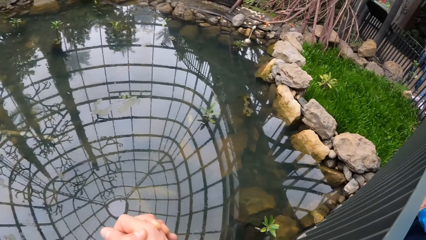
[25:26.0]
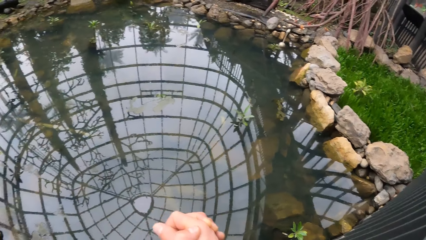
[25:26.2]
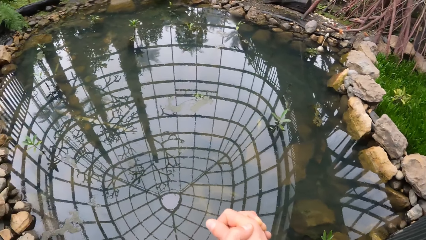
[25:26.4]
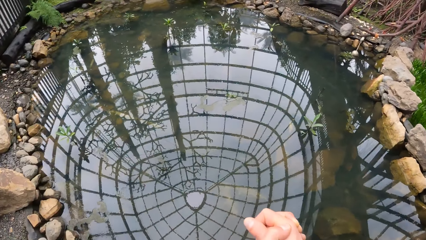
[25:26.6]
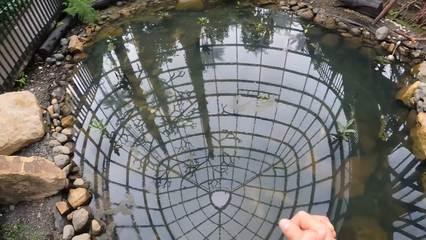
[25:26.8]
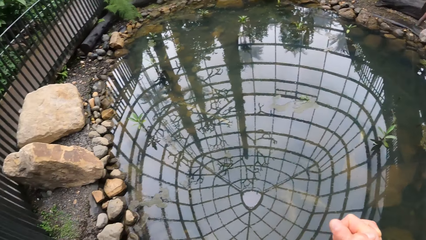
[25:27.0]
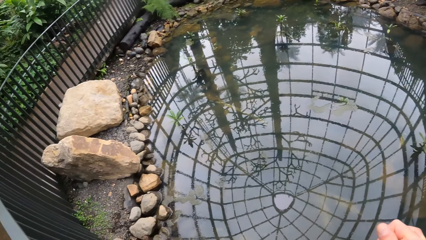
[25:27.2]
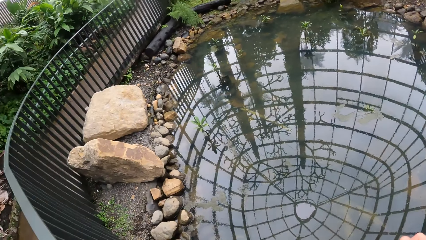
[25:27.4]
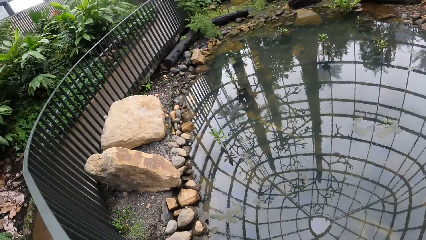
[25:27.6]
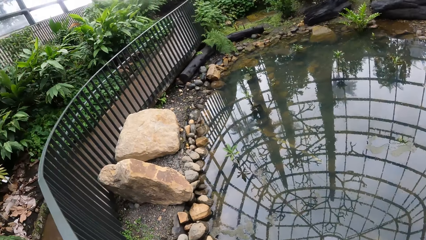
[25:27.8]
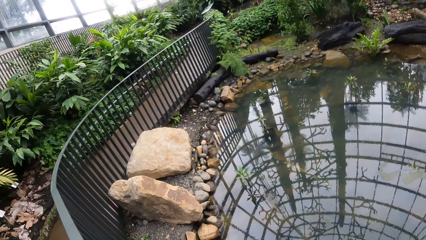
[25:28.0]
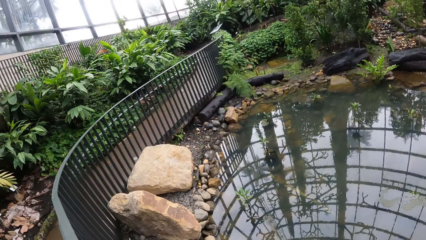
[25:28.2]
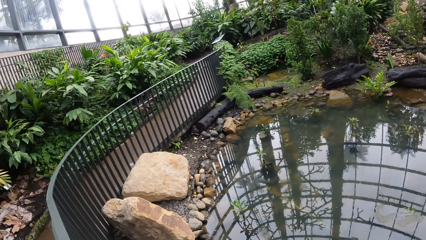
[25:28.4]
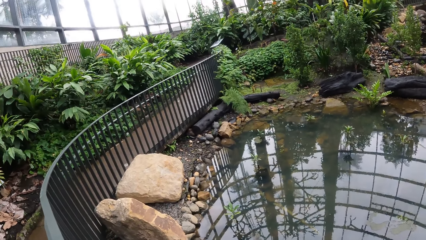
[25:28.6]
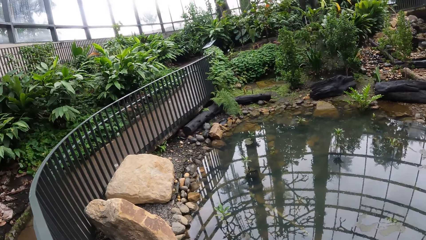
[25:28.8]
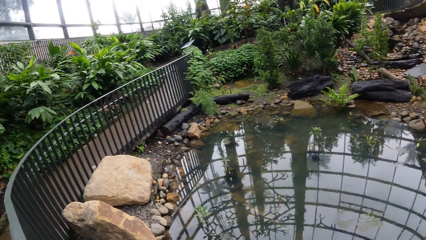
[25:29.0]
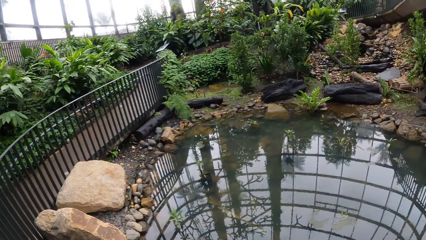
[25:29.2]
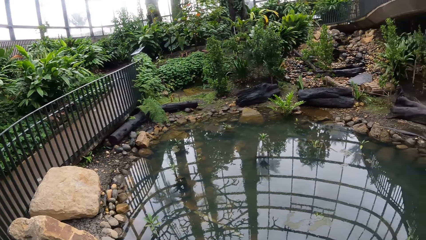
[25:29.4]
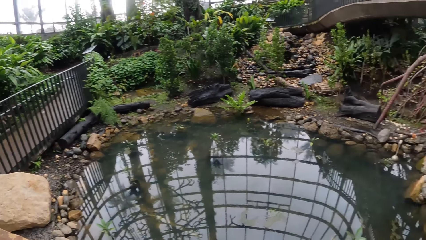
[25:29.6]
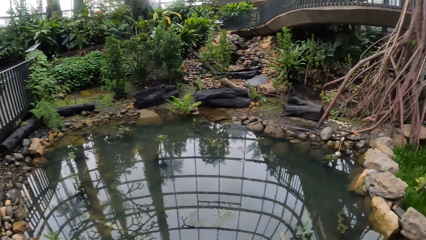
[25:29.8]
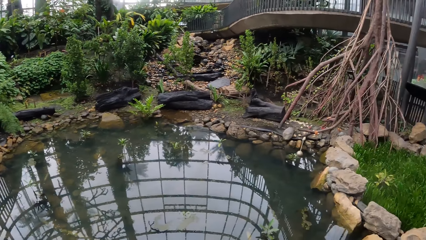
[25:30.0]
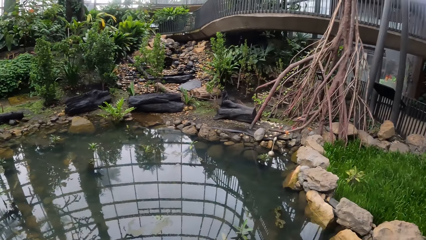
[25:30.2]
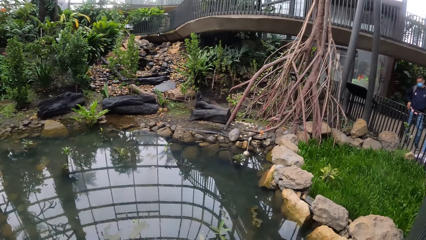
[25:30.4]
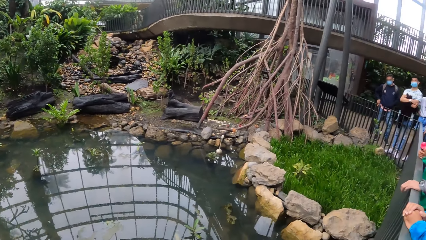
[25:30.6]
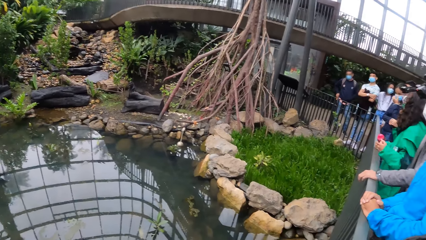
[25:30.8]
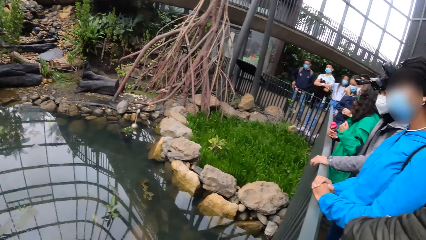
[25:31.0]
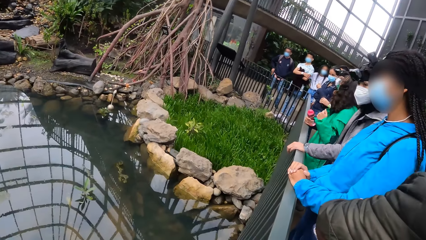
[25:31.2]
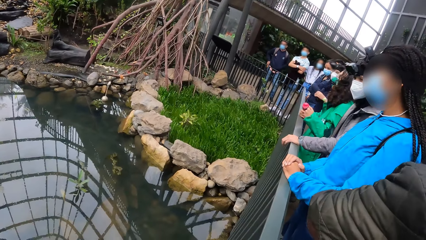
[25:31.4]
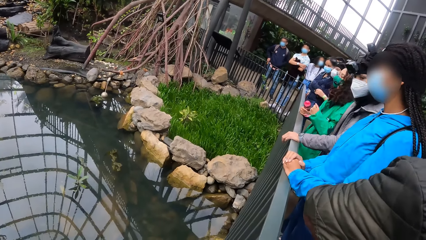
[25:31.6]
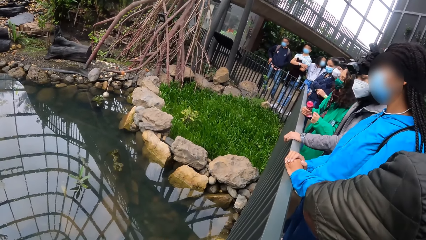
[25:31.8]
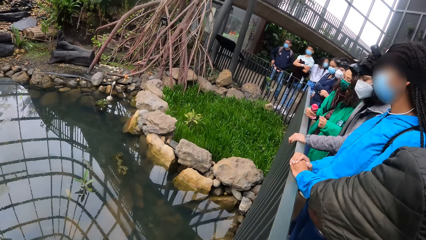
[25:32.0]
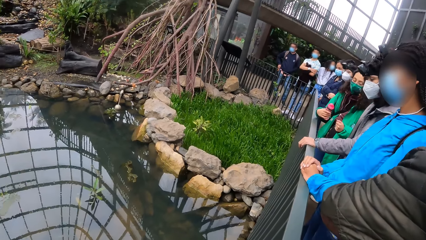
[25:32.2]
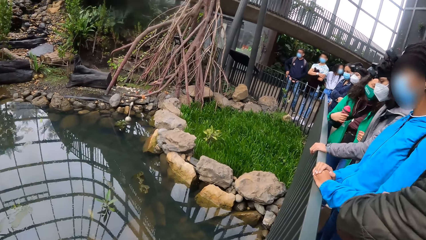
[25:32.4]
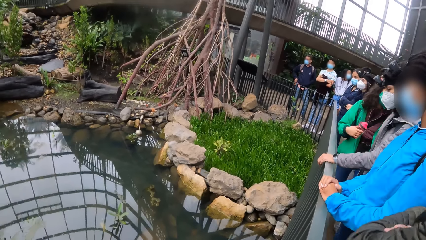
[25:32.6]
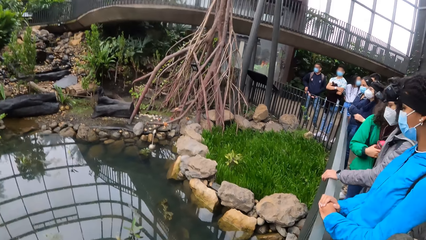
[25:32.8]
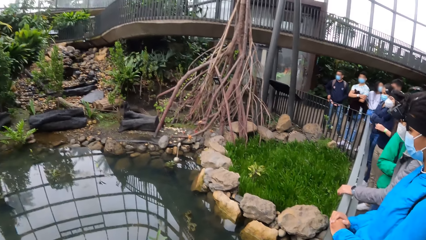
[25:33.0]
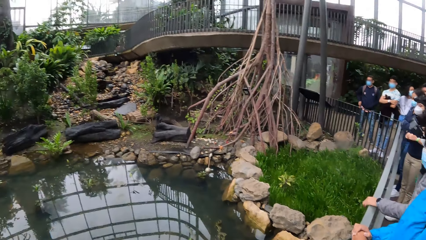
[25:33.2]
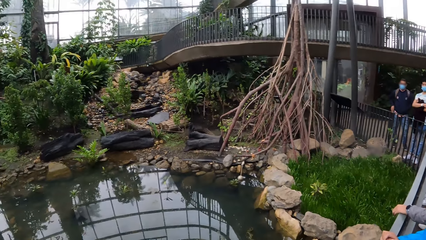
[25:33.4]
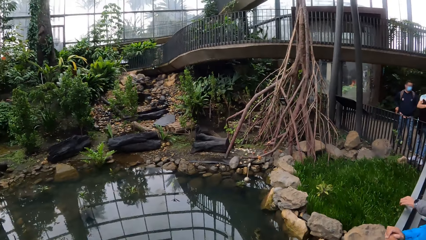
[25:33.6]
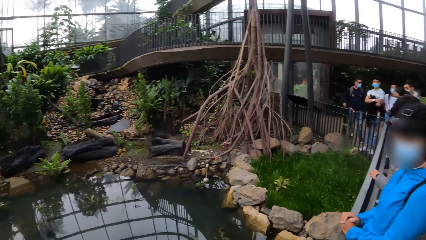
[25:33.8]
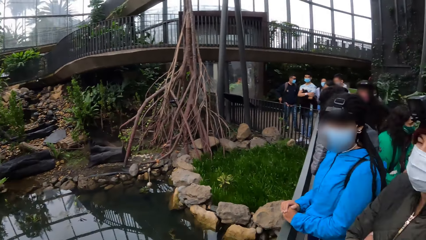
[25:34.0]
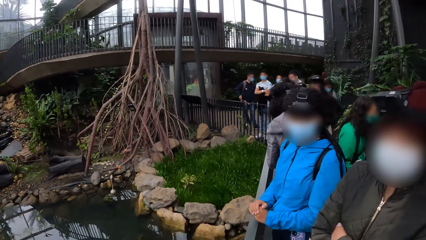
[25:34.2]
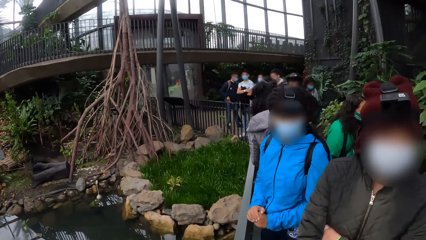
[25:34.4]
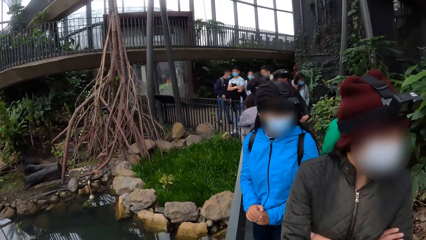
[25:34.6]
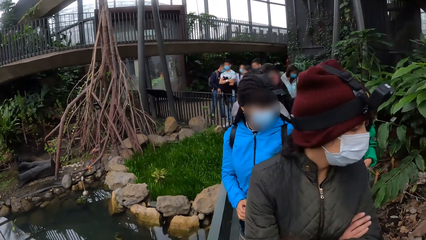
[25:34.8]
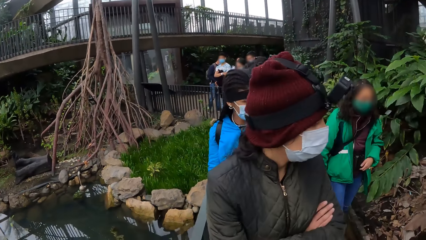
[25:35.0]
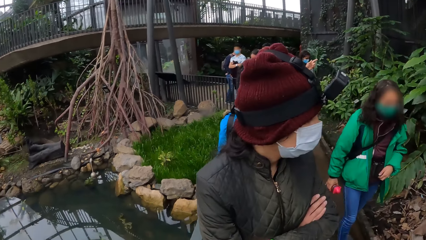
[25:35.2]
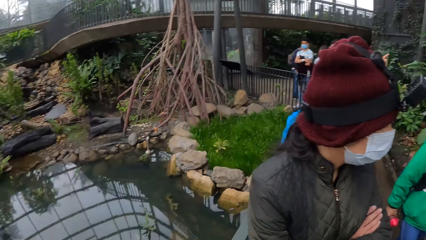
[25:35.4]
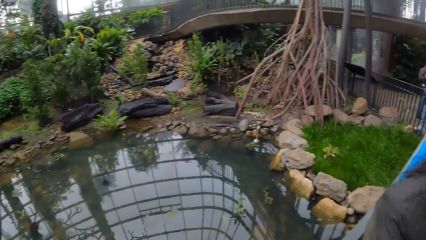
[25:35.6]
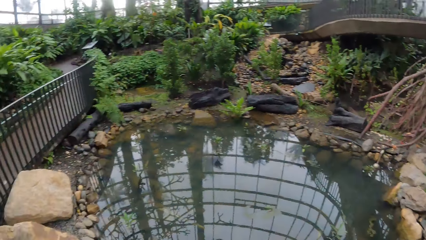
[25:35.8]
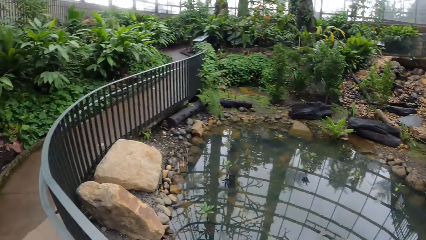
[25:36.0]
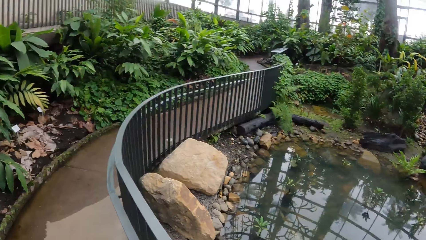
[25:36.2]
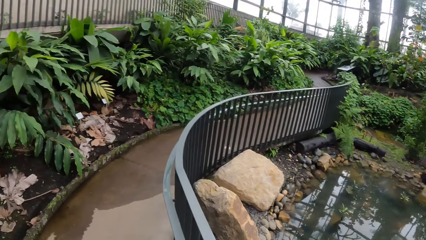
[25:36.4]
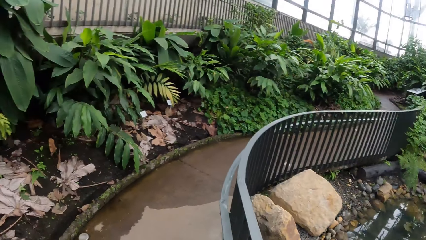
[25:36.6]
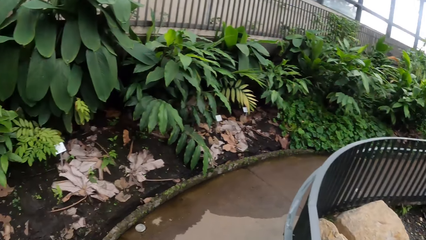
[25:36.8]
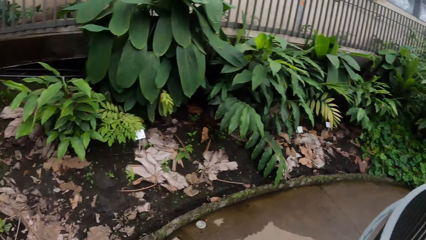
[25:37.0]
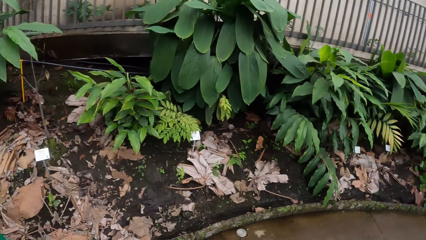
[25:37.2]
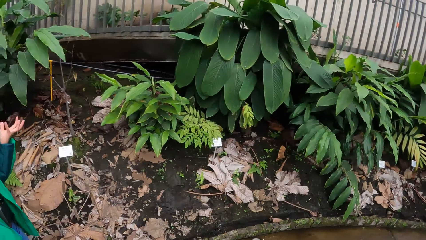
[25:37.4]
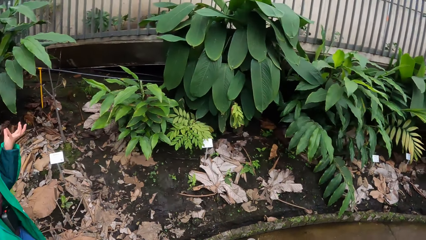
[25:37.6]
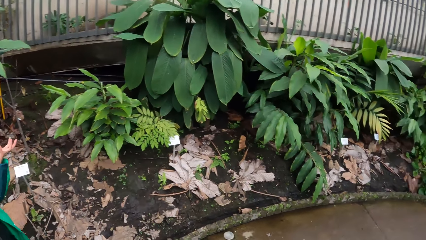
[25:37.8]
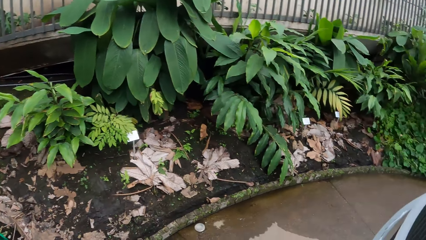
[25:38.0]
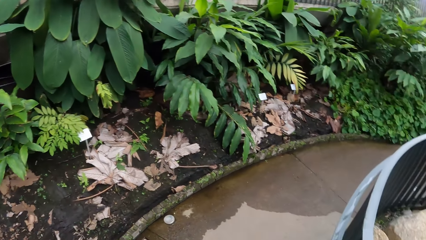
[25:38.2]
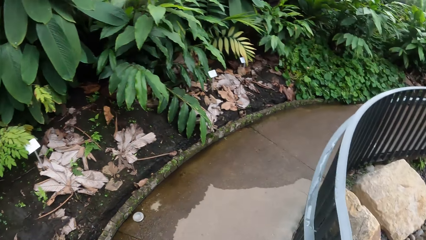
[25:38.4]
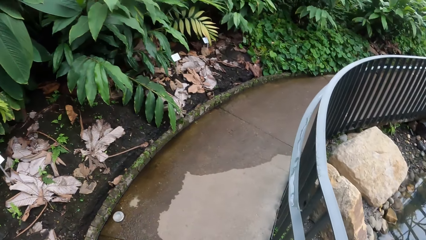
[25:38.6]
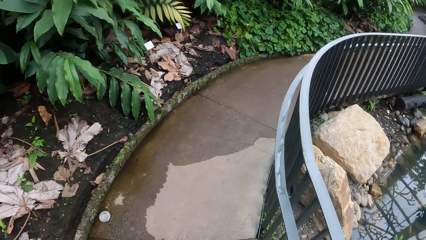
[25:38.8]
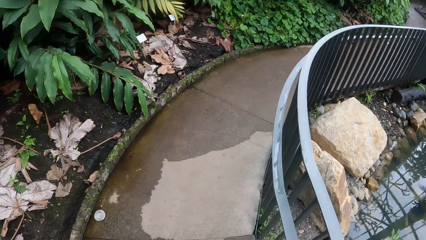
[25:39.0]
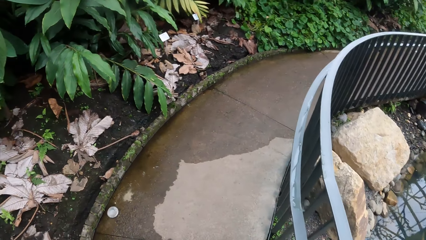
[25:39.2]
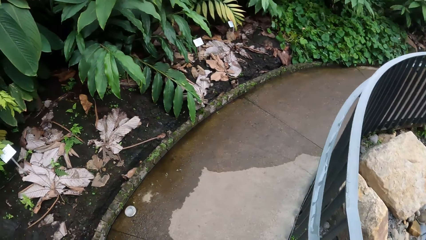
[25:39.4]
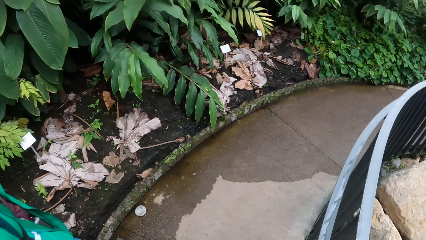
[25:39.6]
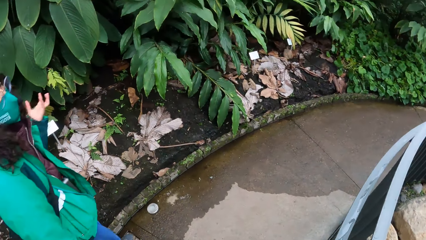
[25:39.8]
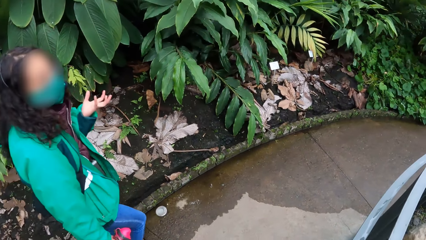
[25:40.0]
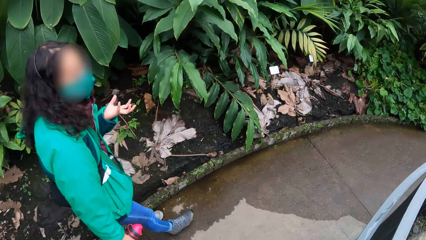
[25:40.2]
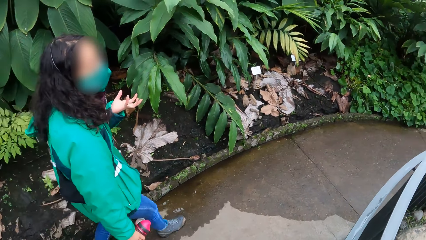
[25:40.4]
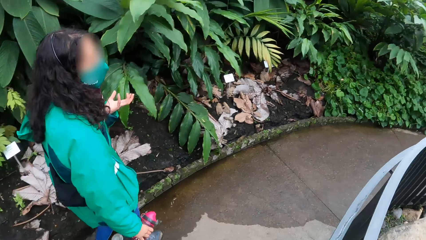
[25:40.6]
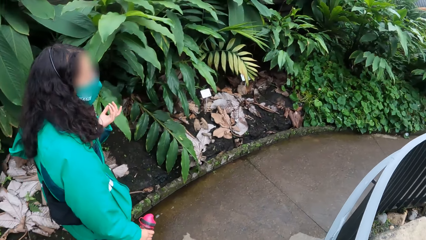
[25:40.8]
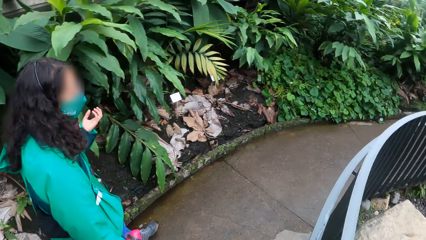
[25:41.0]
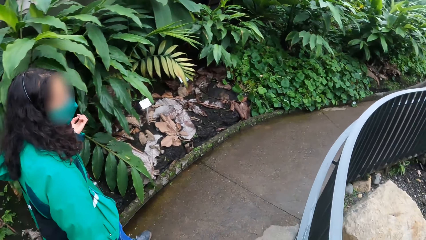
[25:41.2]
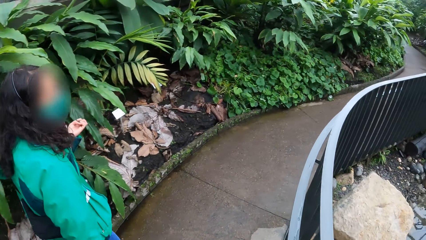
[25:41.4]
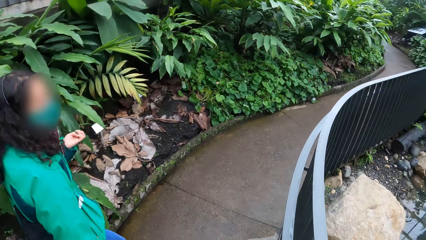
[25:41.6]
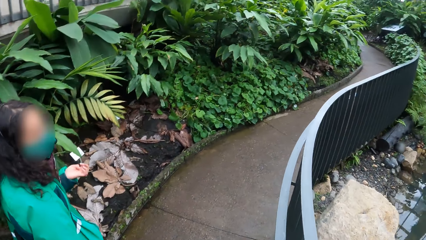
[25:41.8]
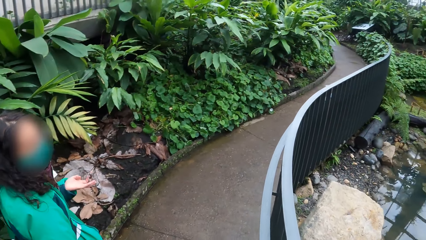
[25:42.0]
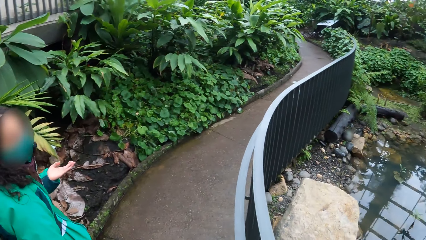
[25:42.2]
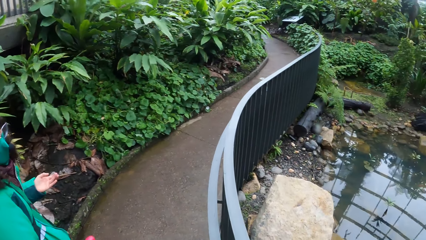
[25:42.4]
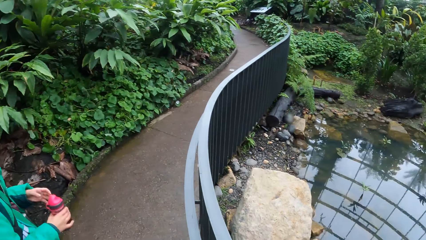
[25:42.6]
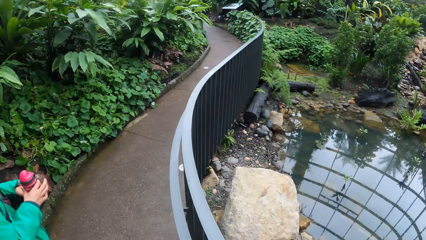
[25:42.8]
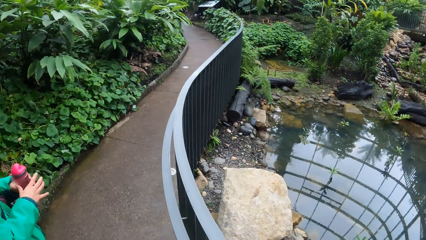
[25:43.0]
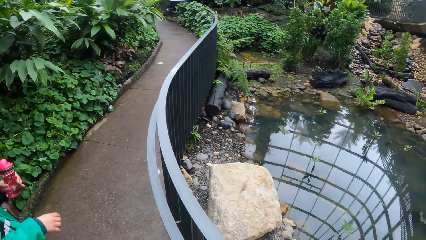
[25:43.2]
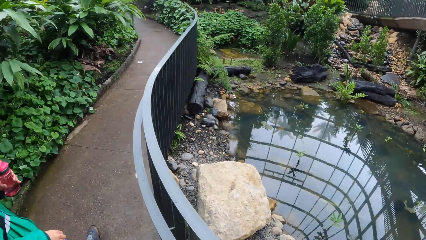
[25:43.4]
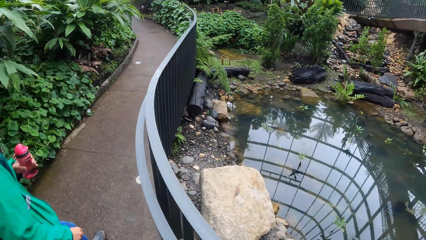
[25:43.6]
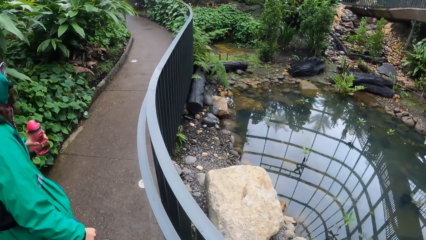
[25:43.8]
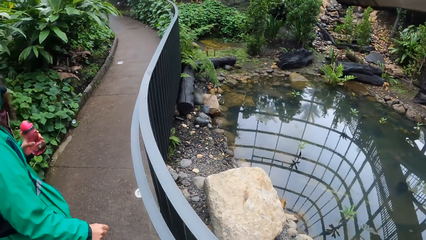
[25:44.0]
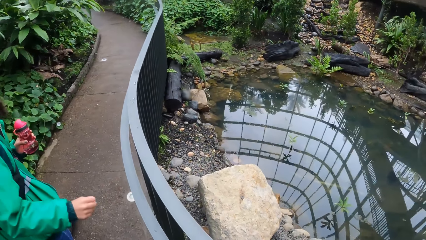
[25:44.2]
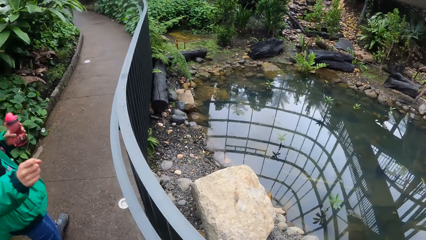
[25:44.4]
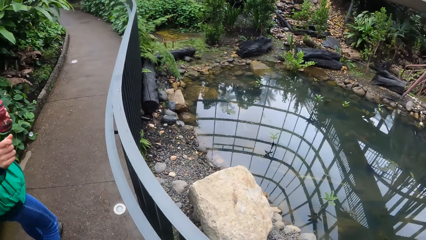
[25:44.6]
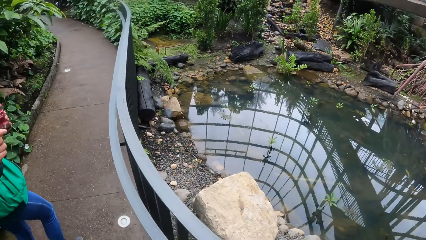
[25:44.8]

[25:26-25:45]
The woman interacts with the camera wearer and the group of people on the bridge. The camera wearer looks at the audience. The woman walks away from the bridge rail. The camera wearer turns around on the bridge and looks around. The woman walks on the bridge. The woman interacts with the camera wearer. The woman explains the plants to the audience with gesture. The camera wearer follows the woman on the bridge. They walk beside the woman. The woman transfers her water bottle from her right hand to her left hand.
